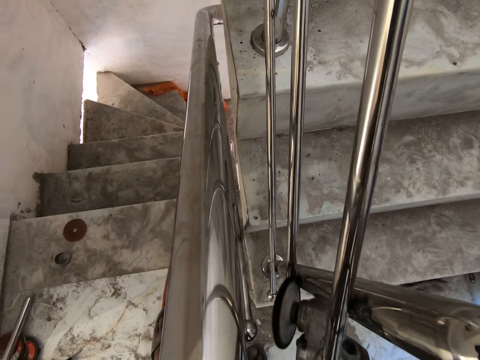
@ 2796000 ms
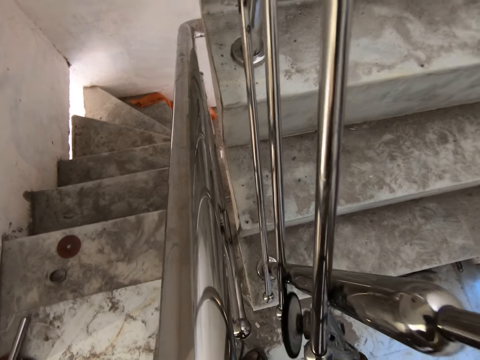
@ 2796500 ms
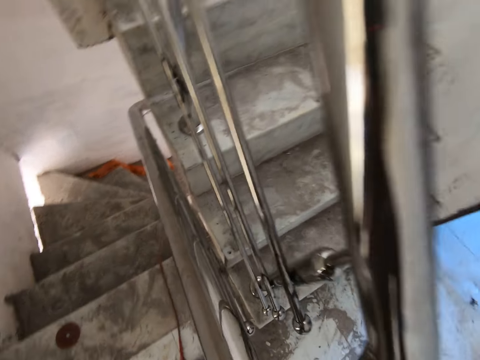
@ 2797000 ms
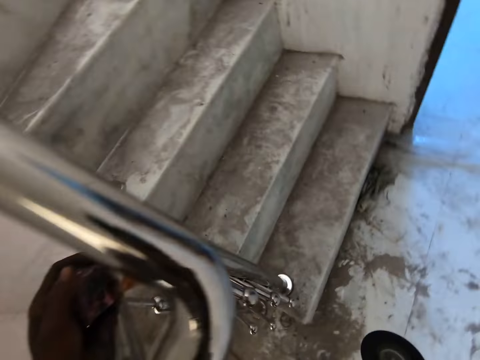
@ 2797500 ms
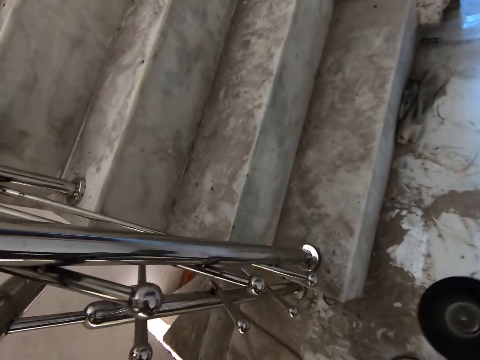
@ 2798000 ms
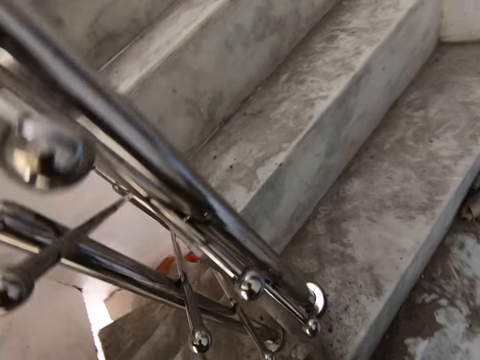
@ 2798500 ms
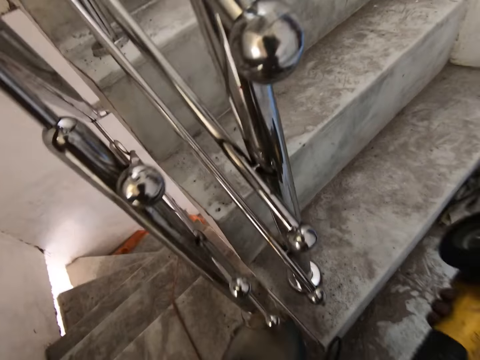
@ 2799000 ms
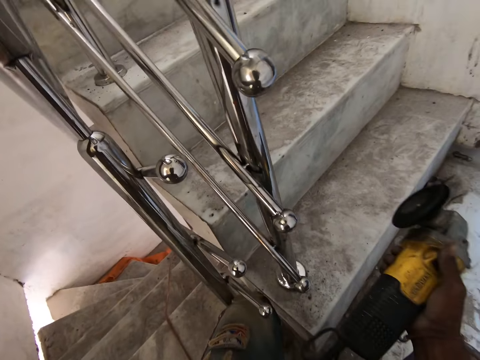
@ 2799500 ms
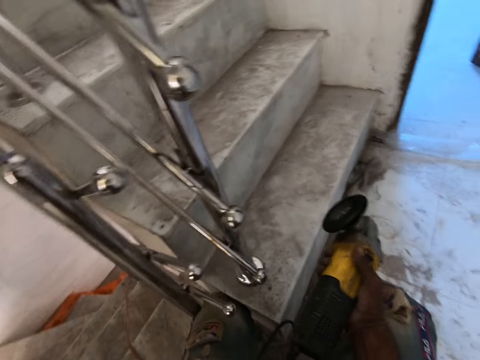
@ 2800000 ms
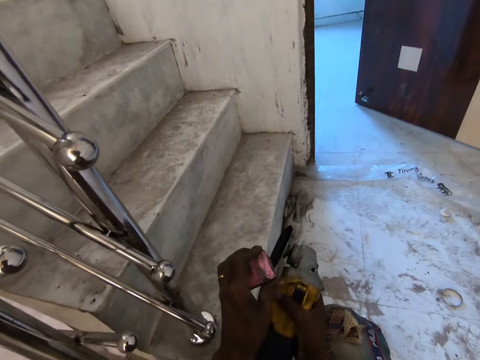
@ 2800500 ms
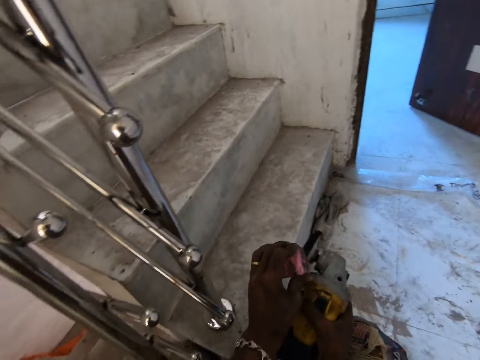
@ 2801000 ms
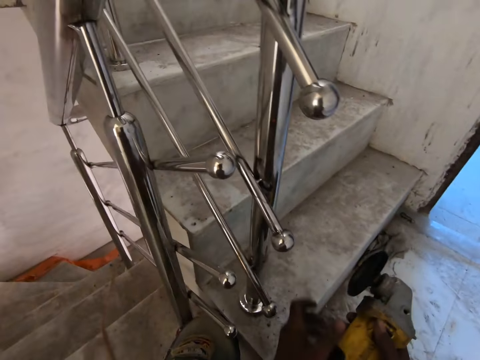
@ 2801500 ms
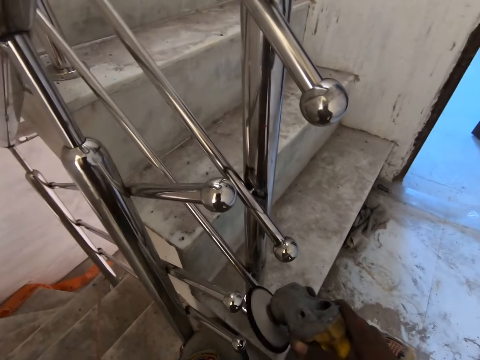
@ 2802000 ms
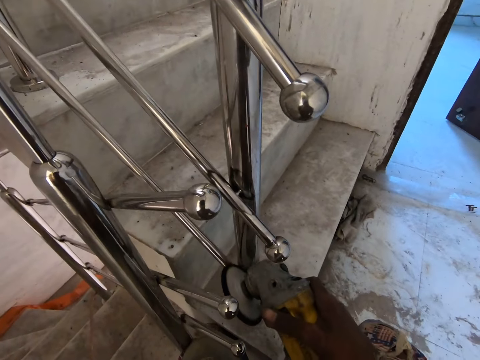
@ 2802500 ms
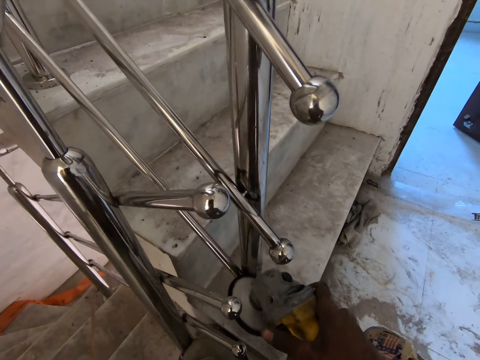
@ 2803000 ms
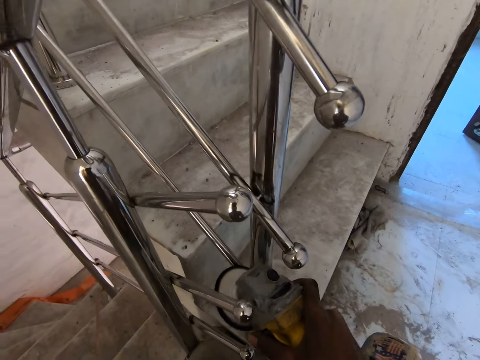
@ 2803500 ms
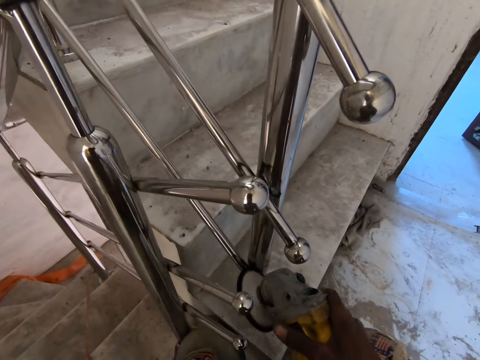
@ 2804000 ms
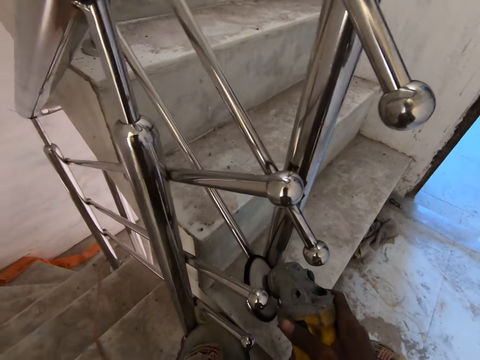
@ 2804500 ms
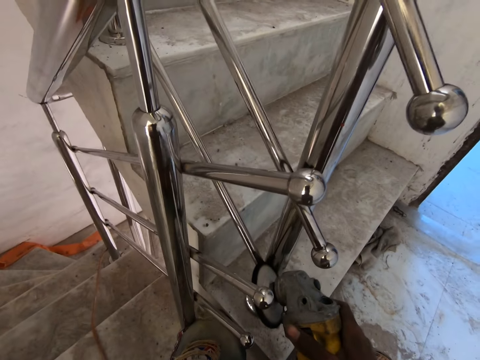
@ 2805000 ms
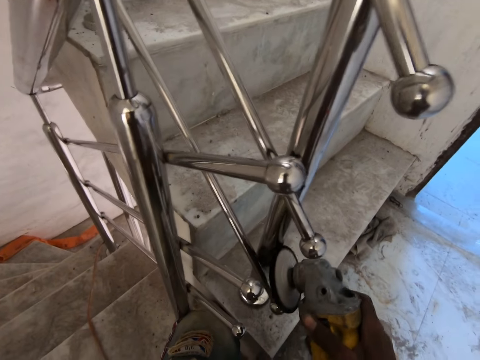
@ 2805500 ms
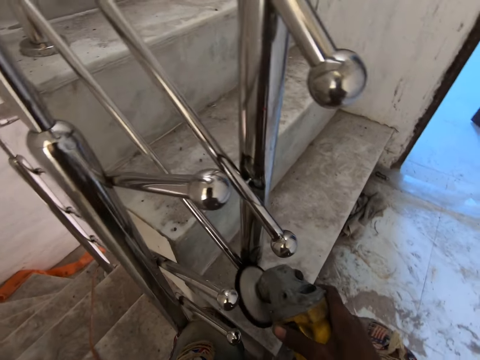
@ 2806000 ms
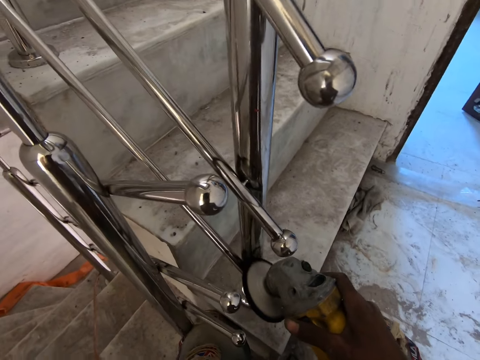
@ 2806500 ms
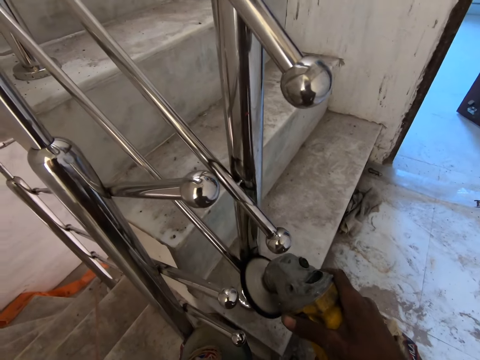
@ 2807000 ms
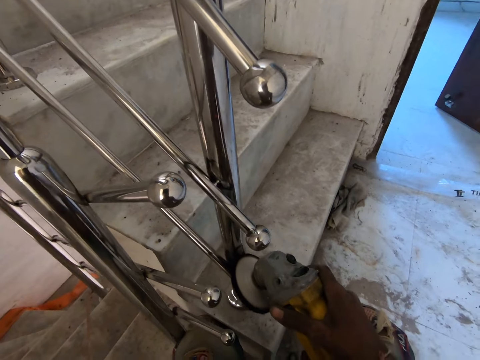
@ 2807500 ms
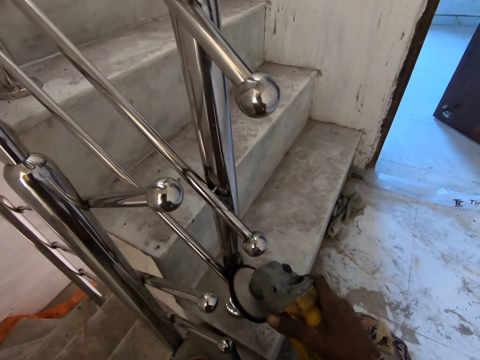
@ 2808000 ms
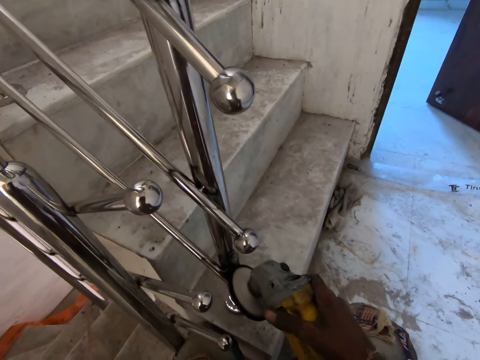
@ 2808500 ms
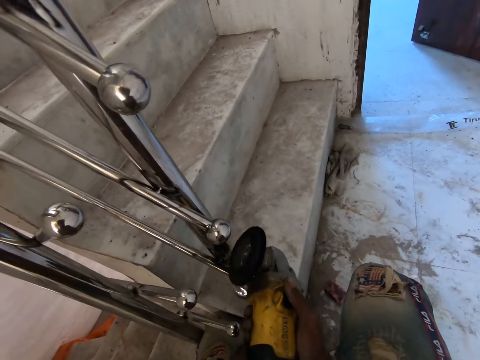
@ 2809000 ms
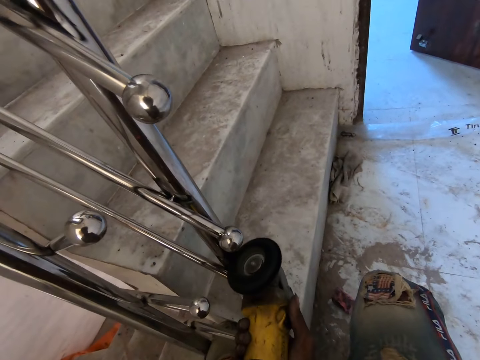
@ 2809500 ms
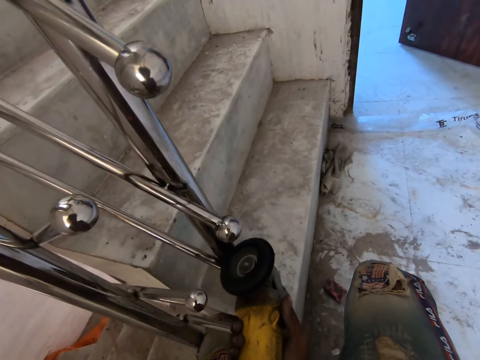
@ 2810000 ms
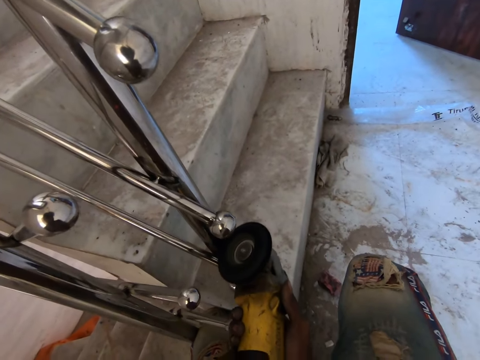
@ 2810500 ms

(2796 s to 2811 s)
The camera wearer places his left hand on the staircase rail. He looks around. He cleans the corded grinder in his right hand with the abrasive polishing block in his left hand. He drops the abrasive polishing block in his left hand on the floor. He smoothens the staircase rail with the corded grinder in his right hand.

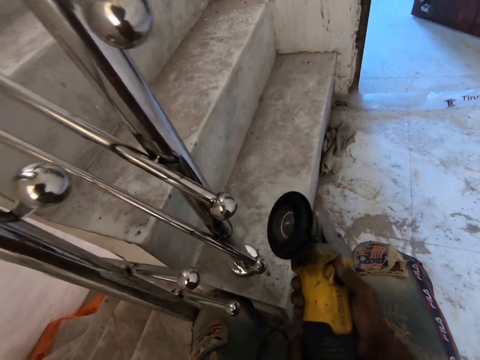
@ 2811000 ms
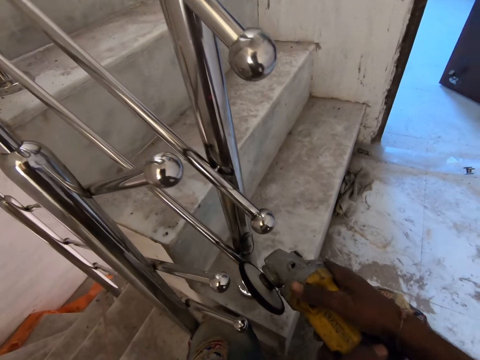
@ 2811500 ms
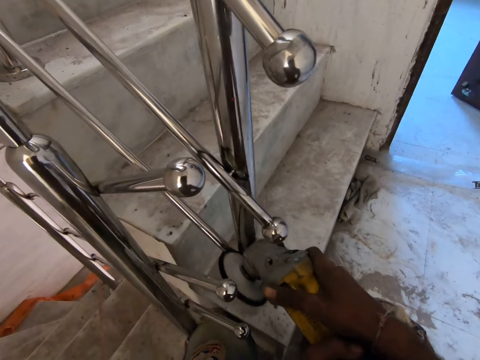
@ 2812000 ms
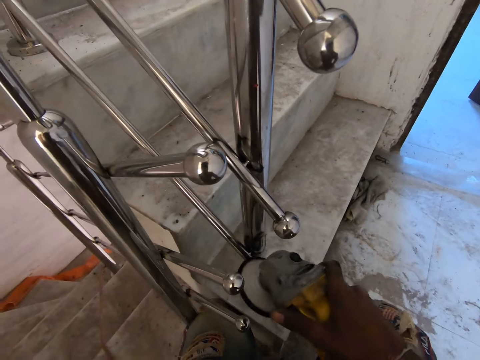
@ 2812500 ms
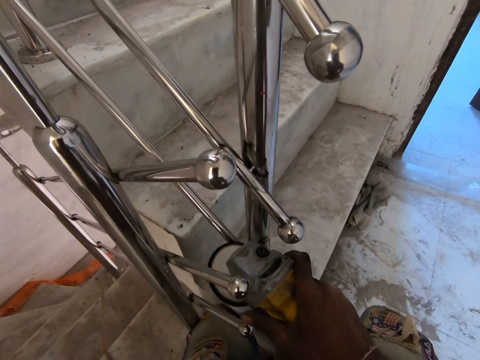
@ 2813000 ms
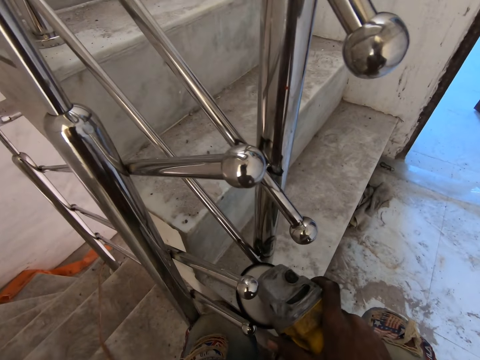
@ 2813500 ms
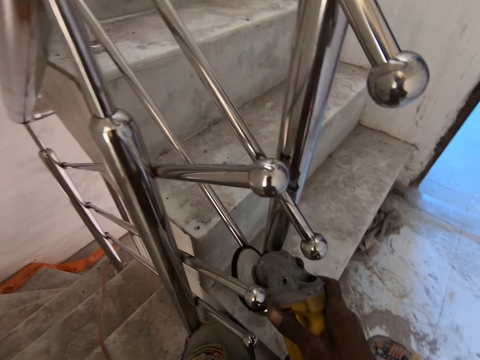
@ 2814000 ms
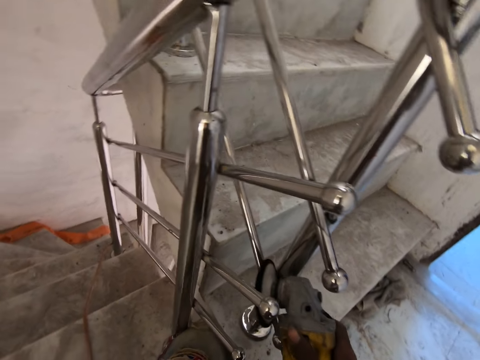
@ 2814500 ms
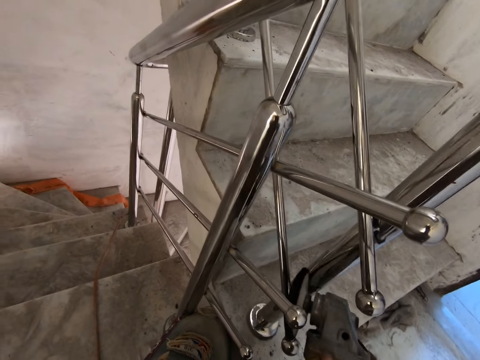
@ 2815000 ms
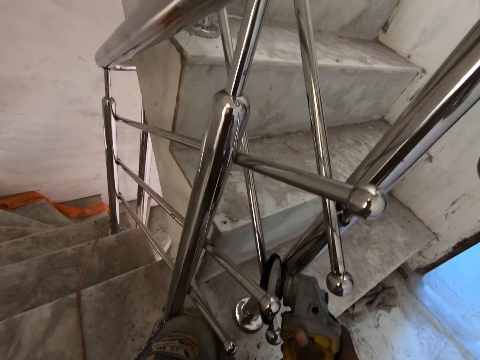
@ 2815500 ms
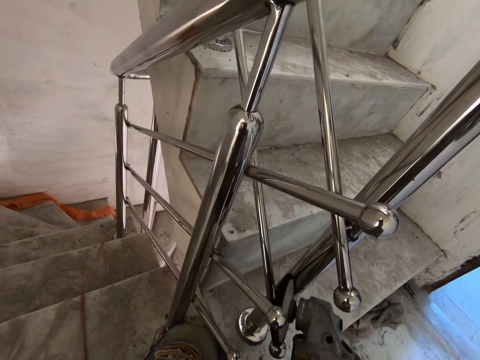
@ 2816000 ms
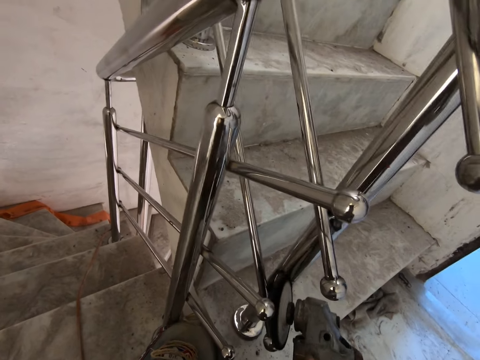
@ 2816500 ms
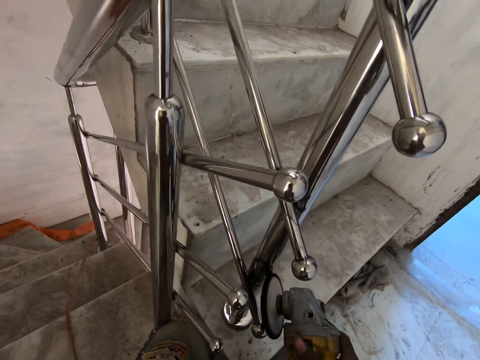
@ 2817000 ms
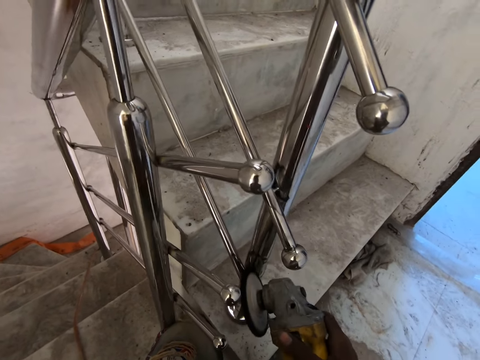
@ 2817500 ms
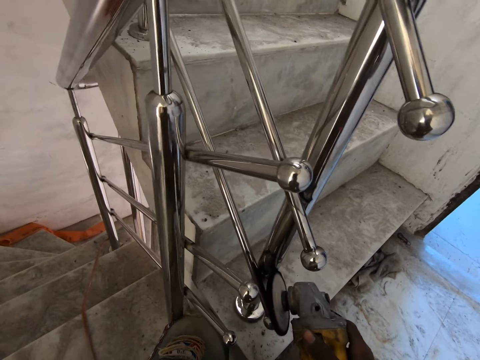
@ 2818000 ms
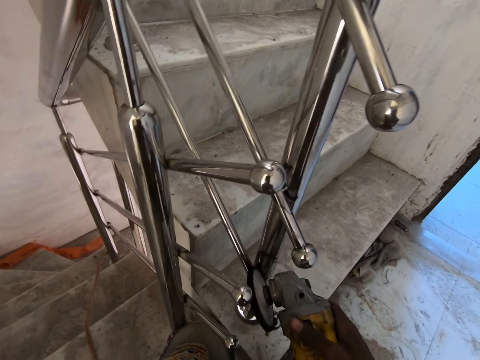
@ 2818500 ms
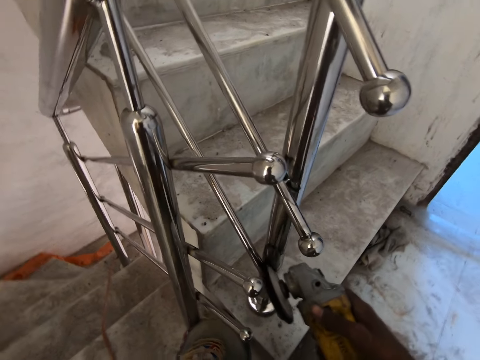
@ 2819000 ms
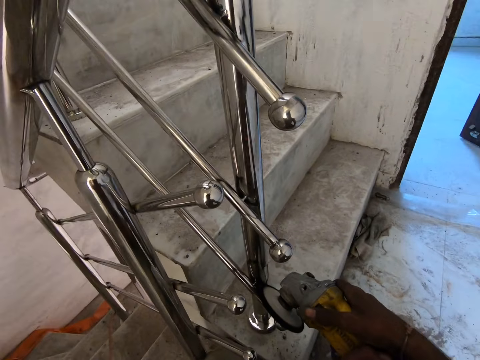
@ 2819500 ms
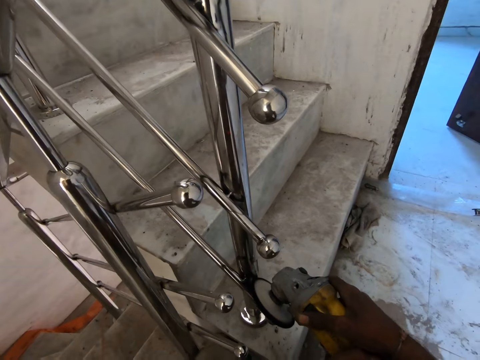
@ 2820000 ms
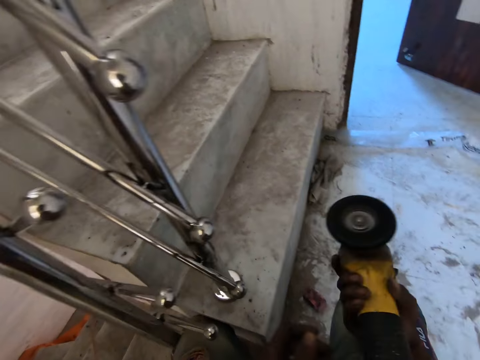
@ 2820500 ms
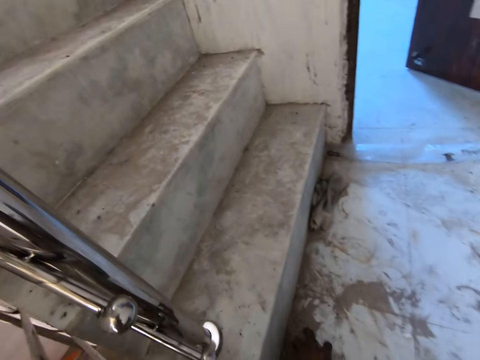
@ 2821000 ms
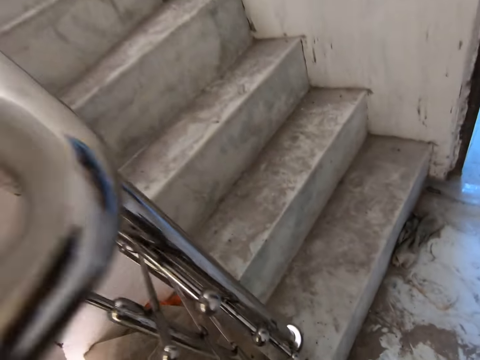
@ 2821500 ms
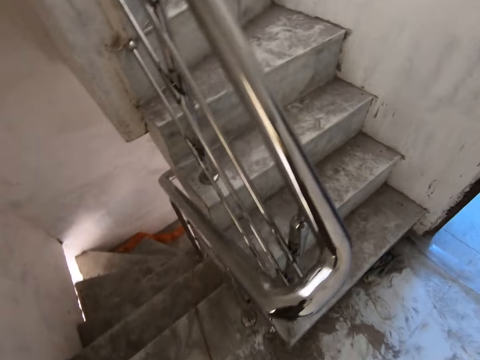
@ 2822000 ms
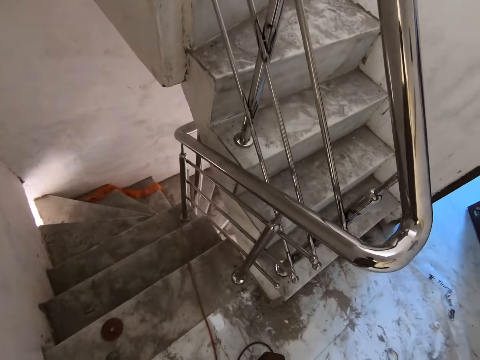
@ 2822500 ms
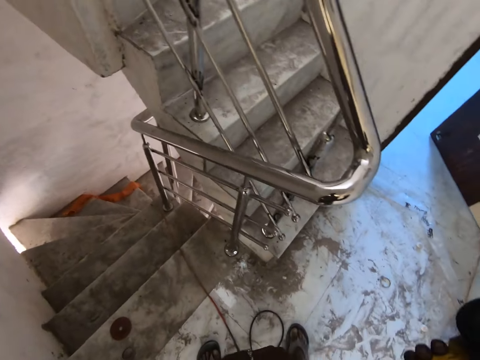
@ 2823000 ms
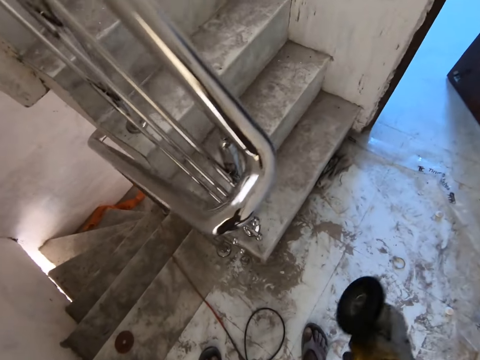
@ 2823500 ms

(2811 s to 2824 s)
The camera wearer picks up the abrasive polishing block from the floor with his left hand. He looks around.
